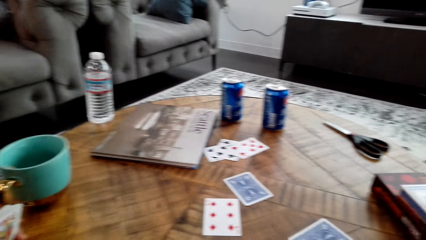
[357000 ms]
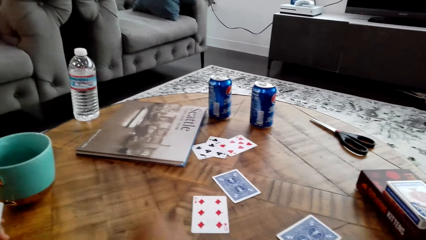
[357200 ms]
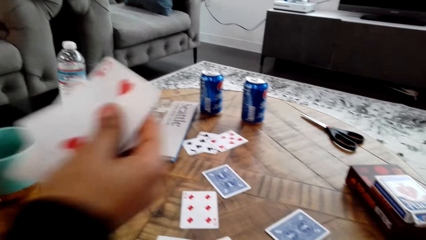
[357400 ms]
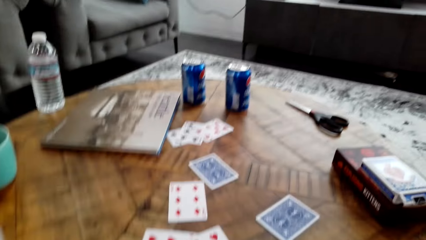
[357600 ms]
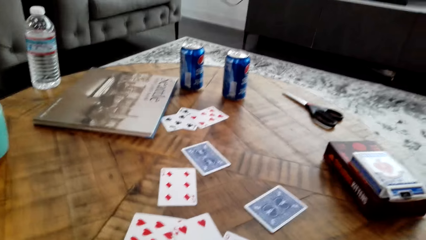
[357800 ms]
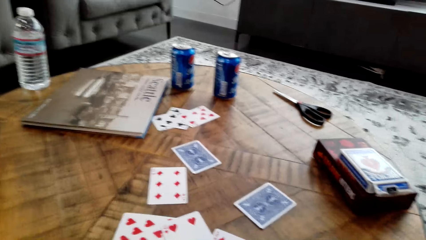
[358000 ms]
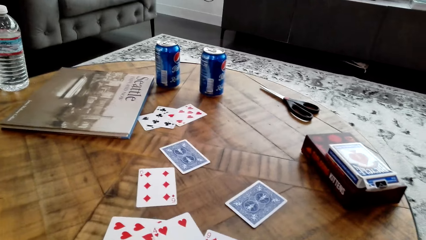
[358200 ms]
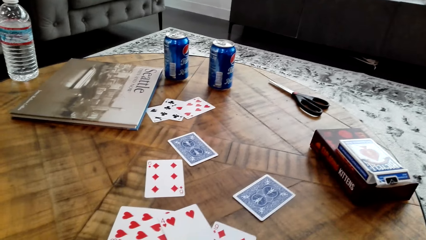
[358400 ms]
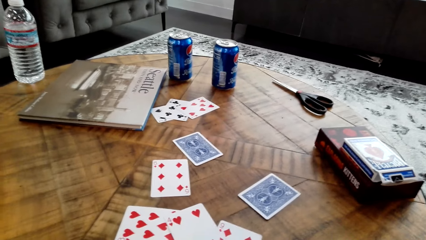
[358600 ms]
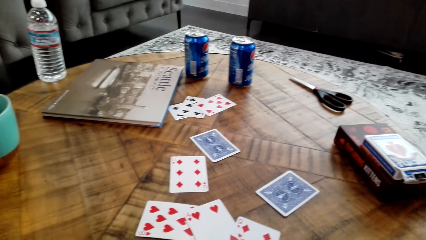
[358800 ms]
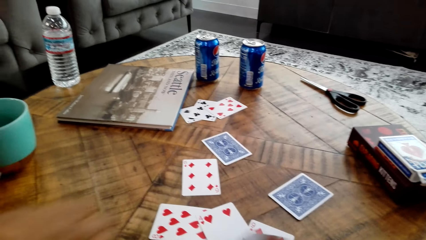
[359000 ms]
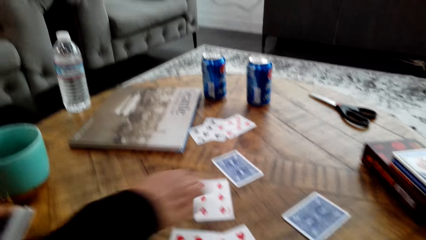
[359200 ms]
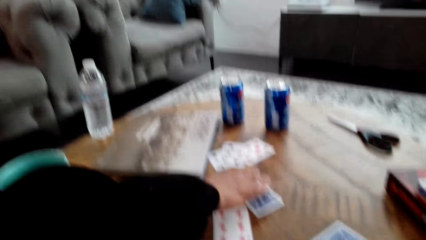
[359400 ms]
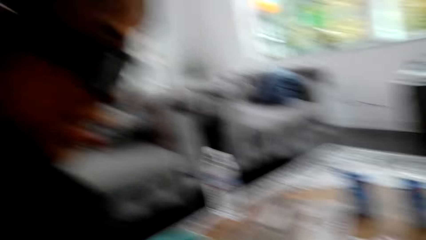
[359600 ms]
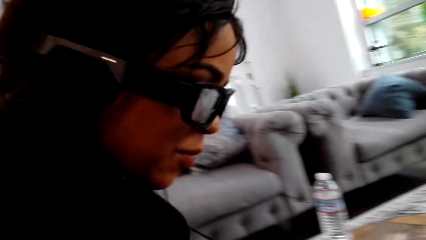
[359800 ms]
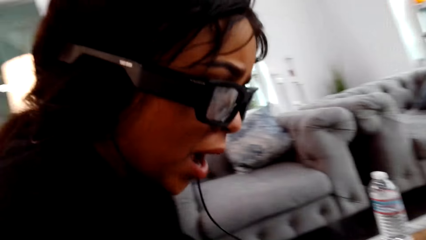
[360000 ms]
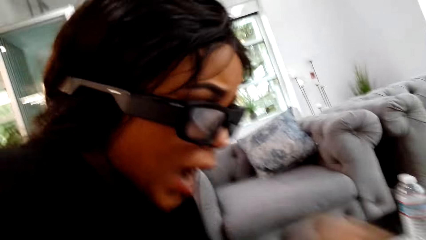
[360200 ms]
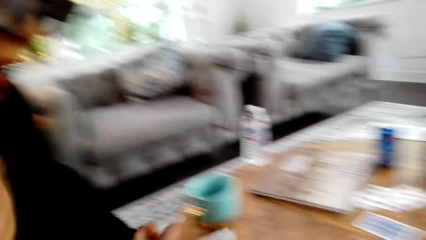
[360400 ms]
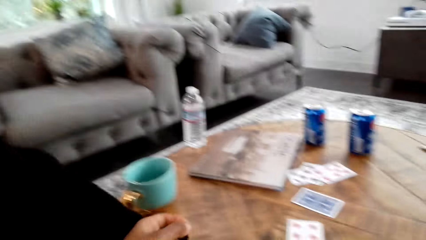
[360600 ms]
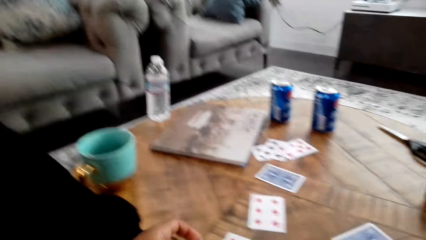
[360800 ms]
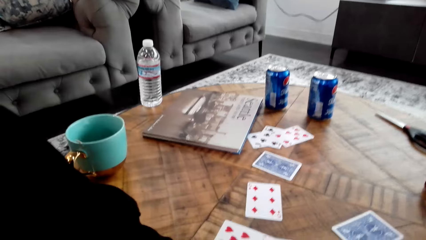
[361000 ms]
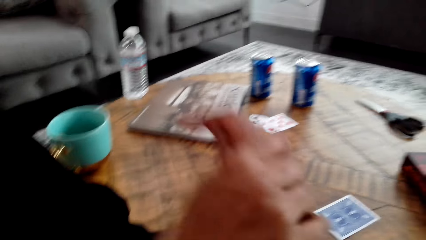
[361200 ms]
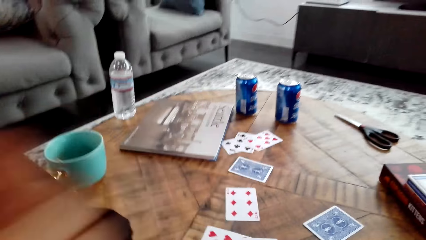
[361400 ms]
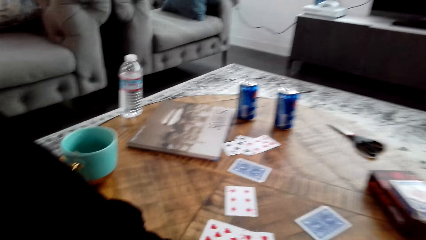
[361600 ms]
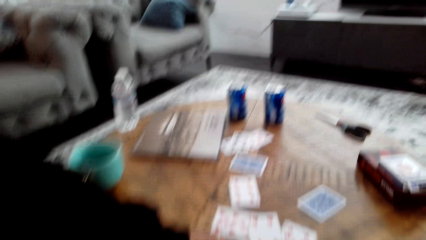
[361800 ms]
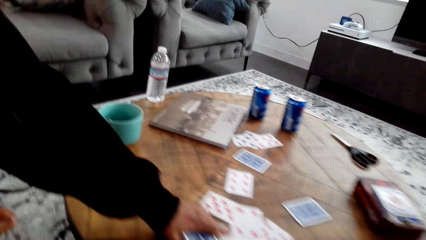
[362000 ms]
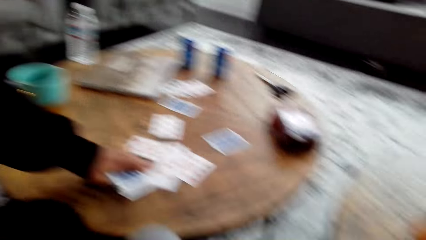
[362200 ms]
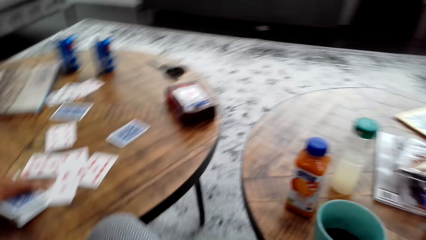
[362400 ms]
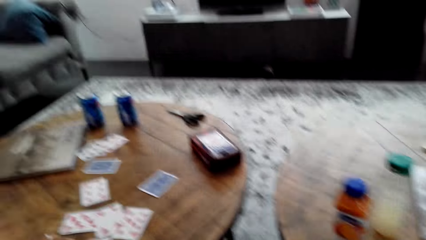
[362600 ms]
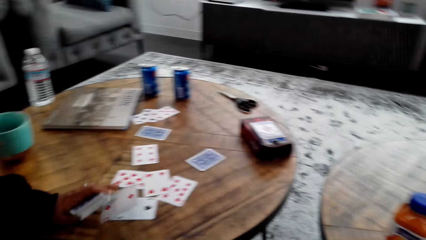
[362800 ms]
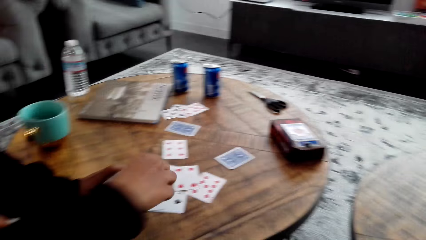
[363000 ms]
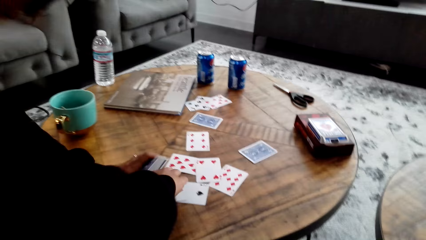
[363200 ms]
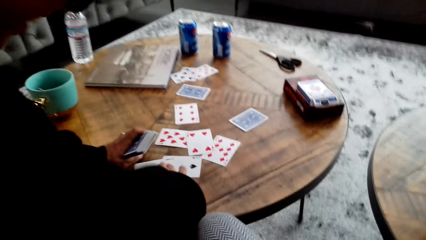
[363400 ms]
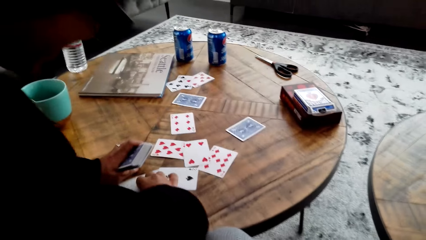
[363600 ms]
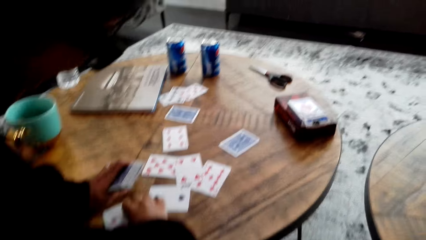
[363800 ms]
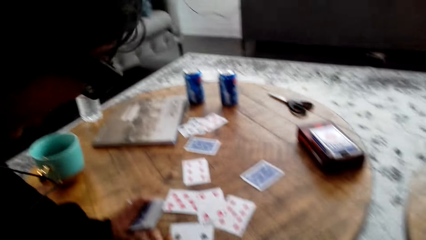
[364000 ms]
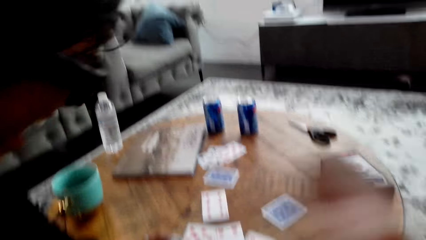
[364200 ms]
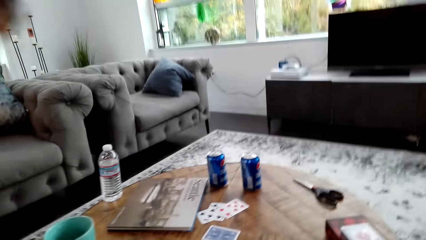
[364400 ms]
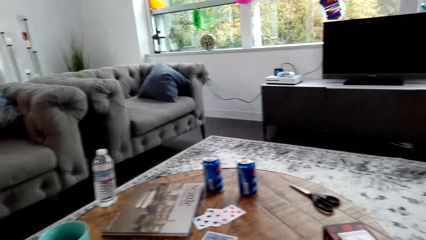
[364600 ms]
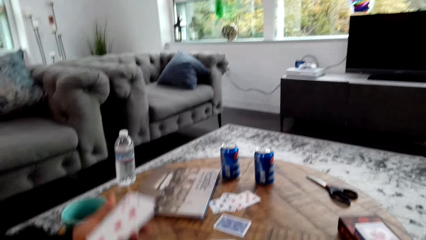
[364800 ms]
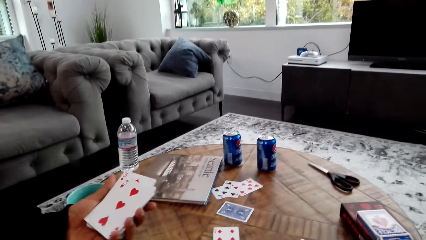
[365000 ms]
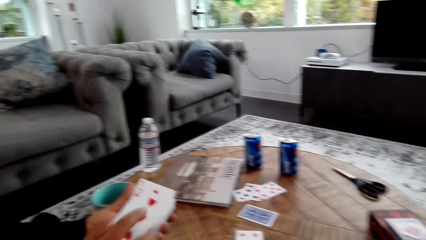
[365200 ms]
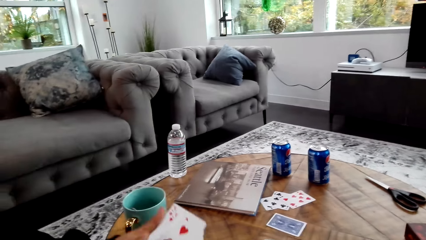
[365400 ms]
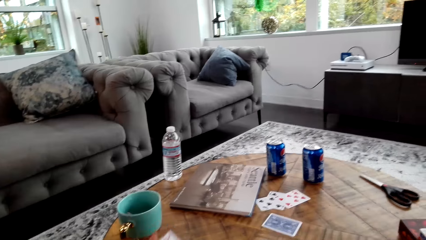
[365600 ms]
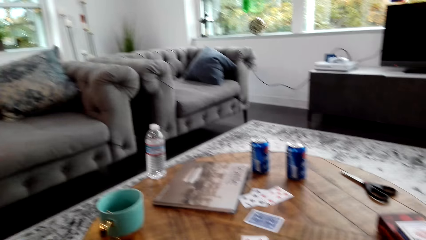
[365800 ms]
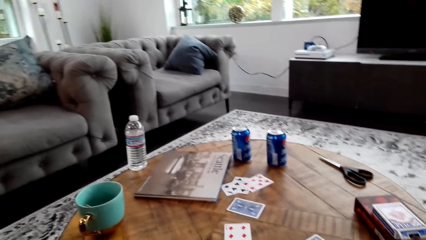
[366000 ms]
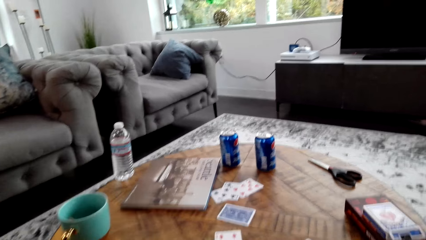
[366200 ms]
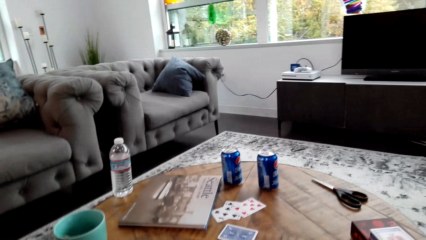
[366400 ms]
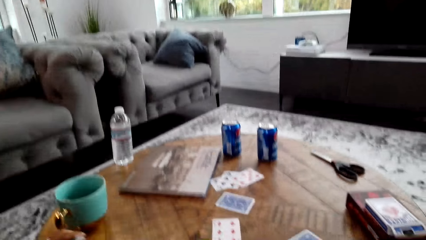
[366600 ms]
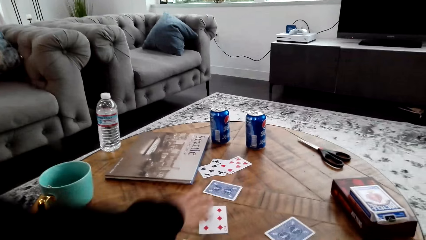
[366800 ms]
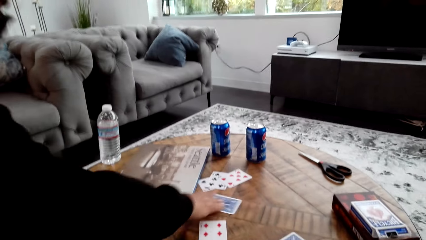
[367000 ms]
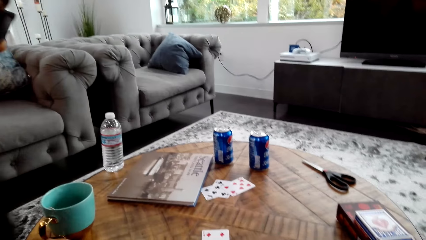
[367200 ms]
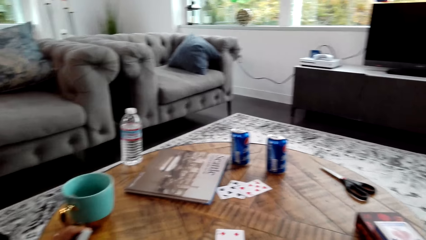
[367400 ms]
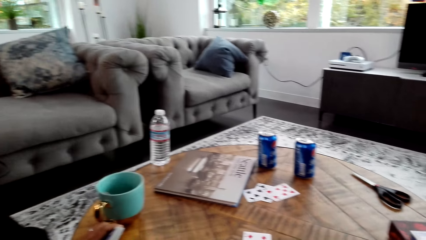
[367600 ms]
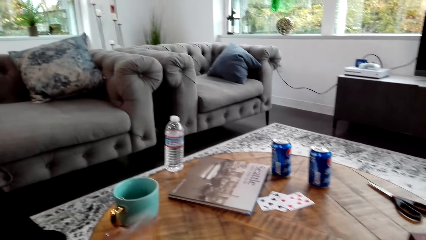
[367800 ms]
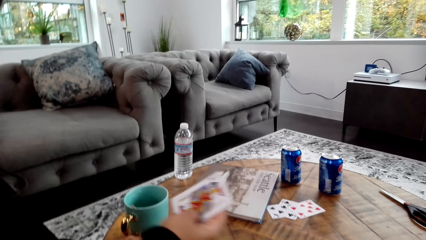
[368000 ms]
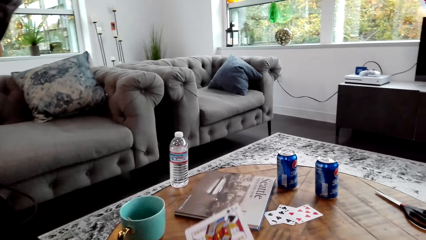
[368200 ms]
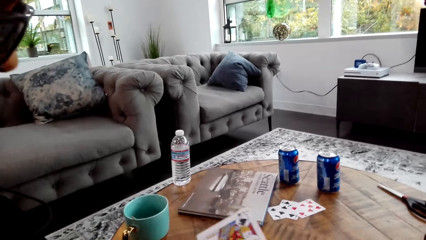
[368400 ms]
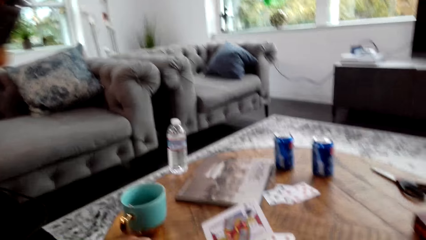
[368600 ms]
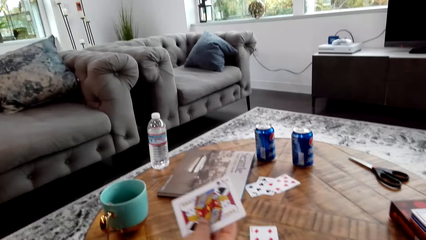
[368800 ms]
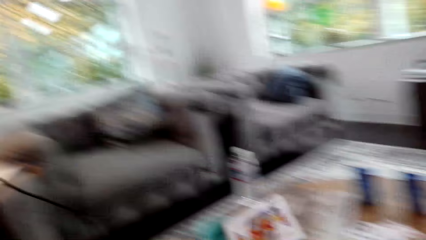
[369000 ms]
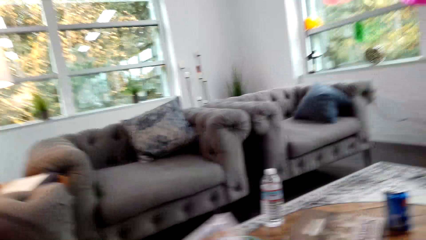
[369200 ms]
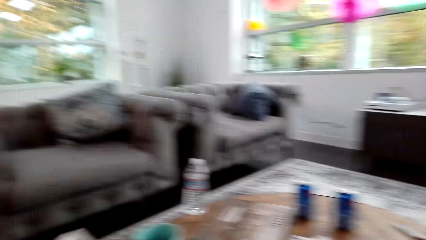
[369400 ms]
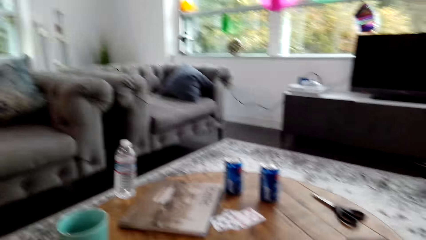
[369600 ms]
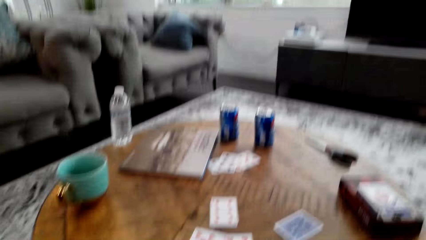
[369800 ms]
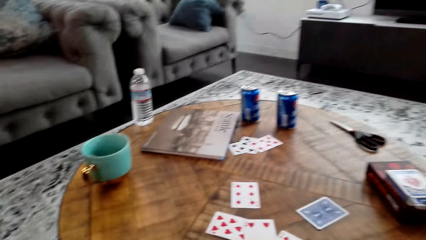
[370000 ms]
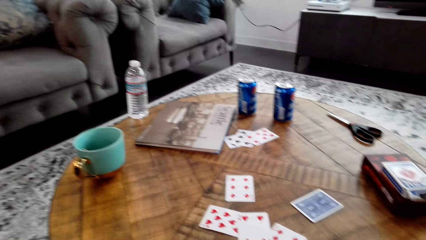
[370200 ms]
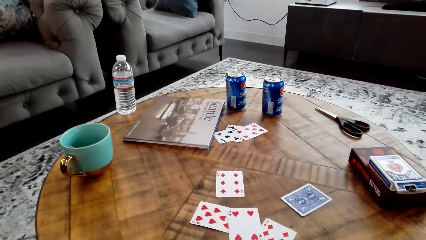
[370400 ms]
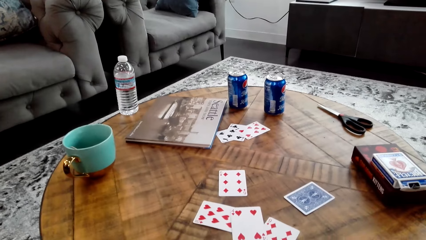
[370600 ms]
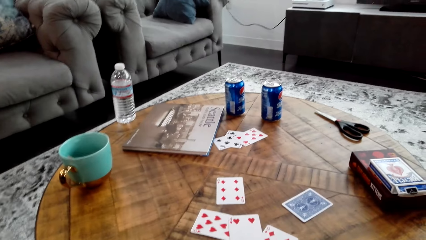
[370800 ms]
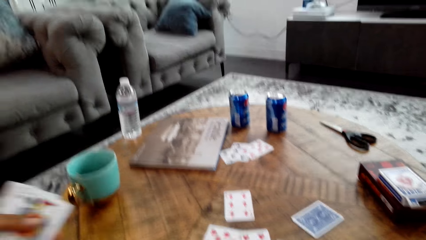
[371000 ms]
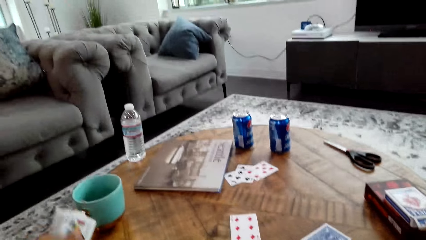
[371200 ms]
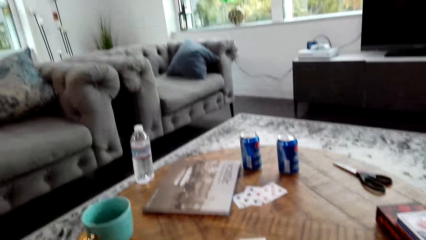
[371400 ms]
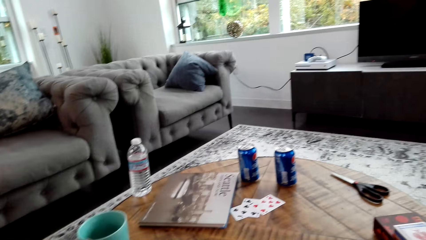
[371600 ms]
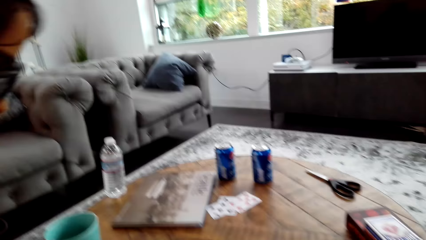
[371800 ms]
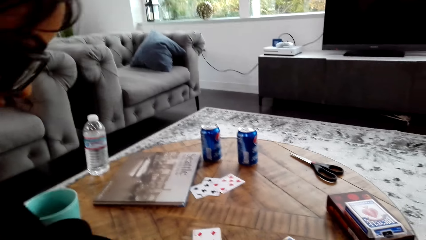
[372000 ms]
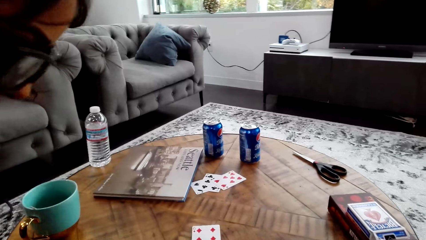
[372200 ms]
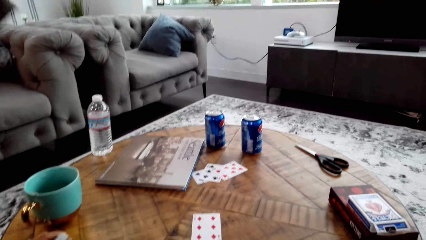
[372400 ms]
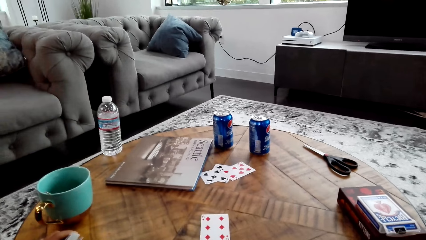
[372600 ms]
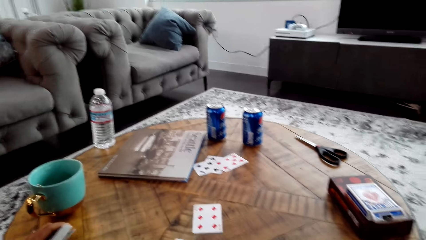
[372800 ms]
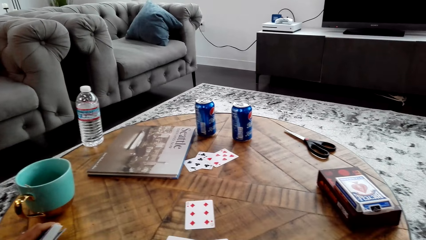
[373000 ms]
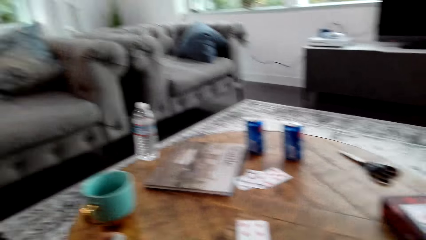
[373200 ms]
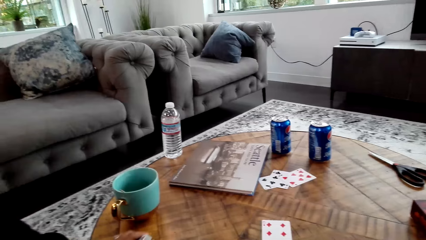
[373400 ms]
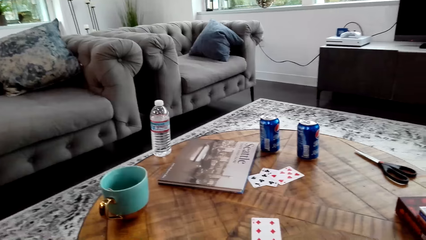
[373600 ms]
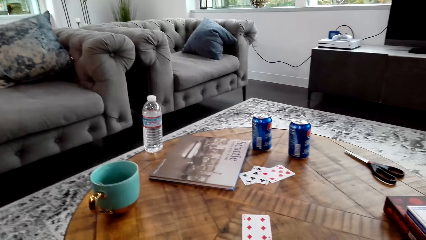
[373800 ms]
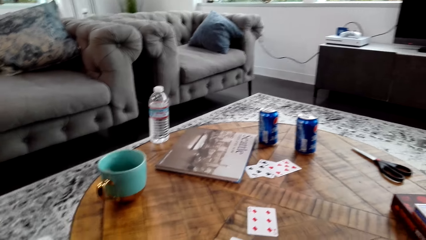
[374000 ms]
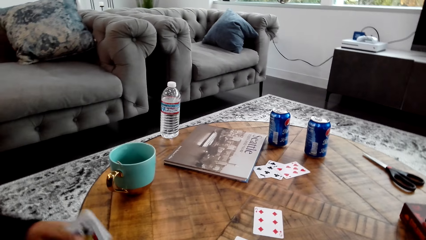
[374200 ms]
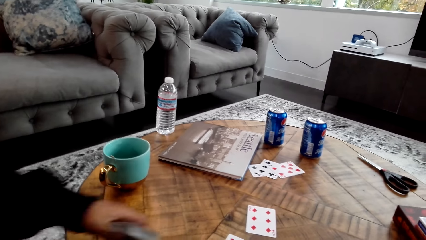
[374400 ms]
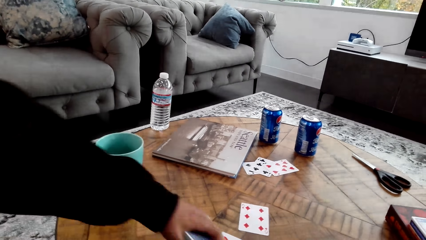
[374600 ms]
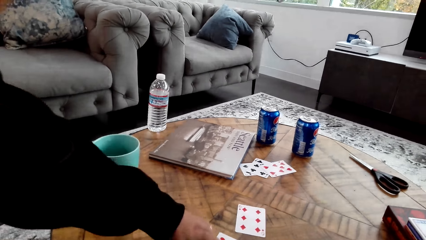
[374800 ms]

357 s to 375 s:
A woman adjusts cards on a table and lifts a playing card with her right hand. The woman picks a playing card from the table and moves her left hand towards the table. The camera wearer looks around a room. The woman lifts her right hand and holds playing cards on the table. She picks a playing card from the table, adjusts cards on the table, lifts her left hand from the table, holds playing cards with both hands, picks a playing card from the table and moves her right hand. The camera wearer looks around the room. The woman places her left hand on the table, moves her head to the front and leans backwards.
